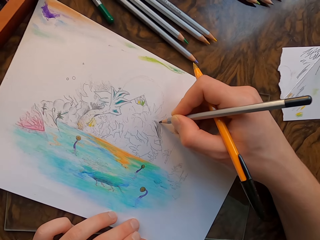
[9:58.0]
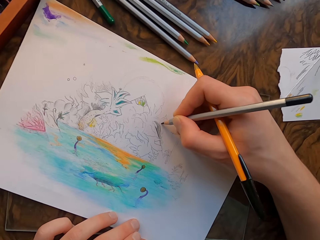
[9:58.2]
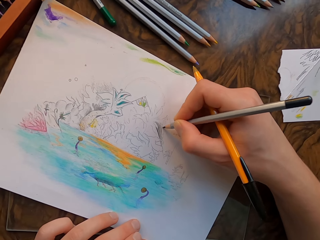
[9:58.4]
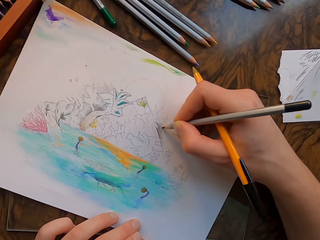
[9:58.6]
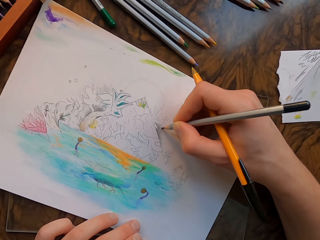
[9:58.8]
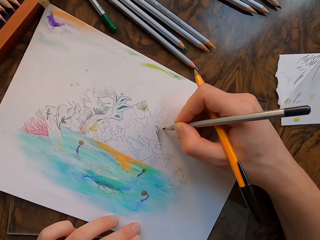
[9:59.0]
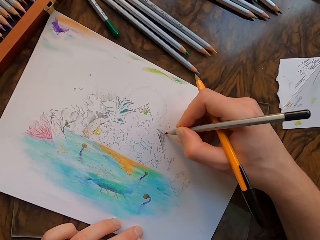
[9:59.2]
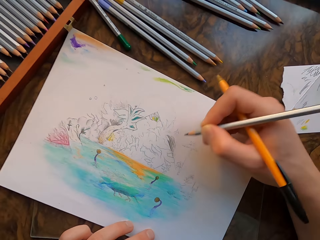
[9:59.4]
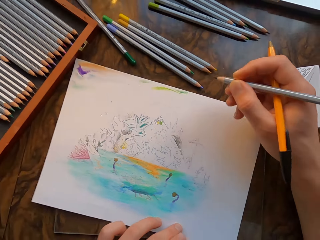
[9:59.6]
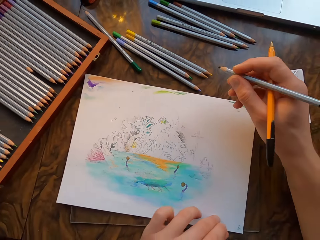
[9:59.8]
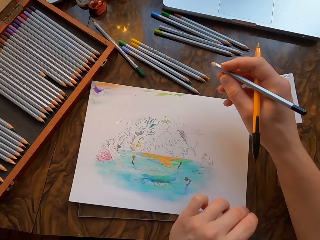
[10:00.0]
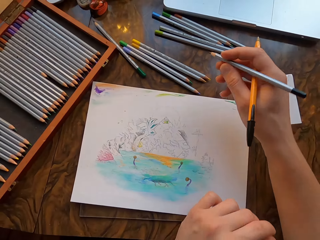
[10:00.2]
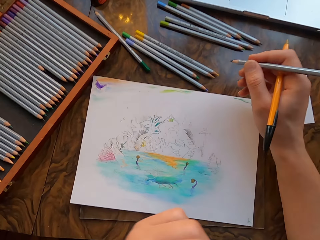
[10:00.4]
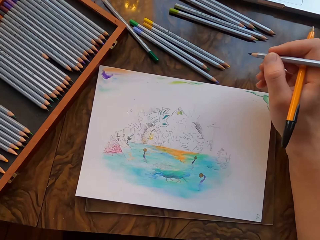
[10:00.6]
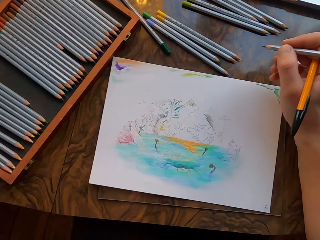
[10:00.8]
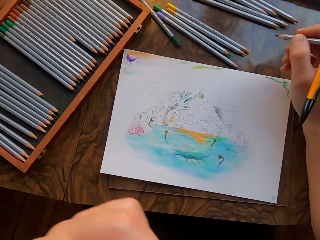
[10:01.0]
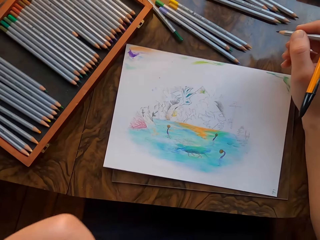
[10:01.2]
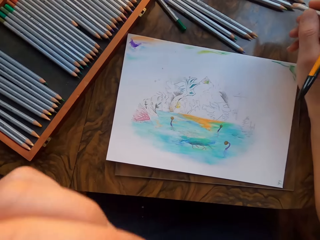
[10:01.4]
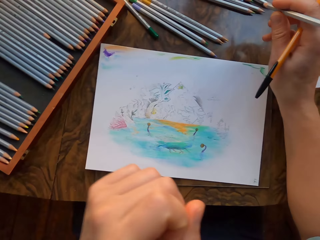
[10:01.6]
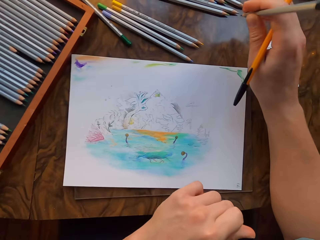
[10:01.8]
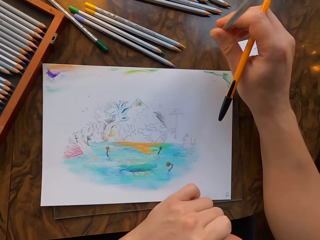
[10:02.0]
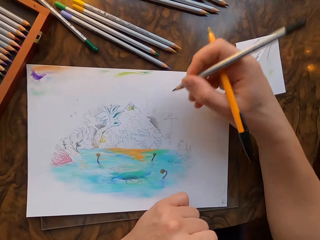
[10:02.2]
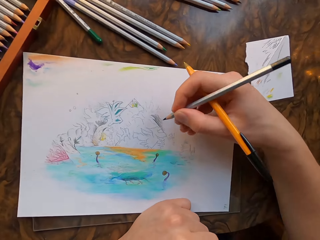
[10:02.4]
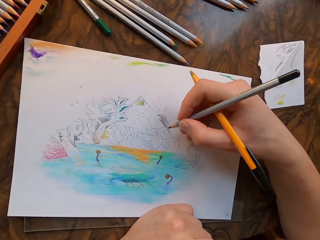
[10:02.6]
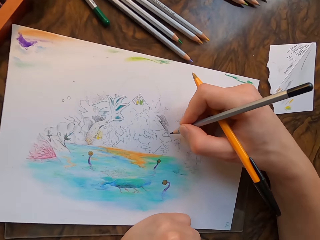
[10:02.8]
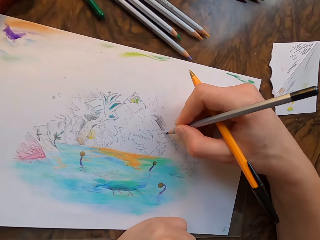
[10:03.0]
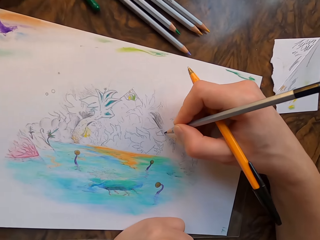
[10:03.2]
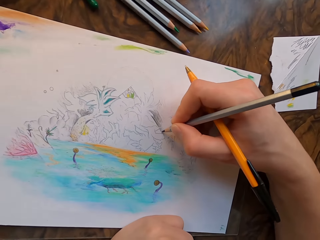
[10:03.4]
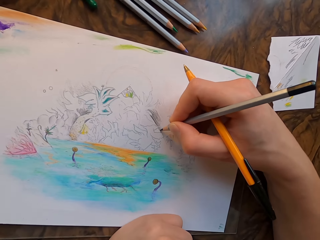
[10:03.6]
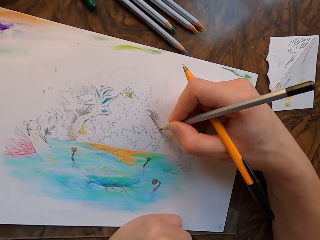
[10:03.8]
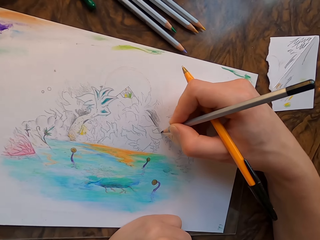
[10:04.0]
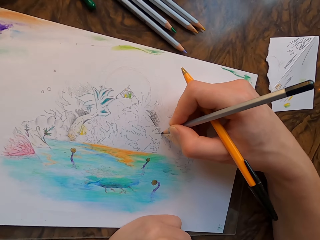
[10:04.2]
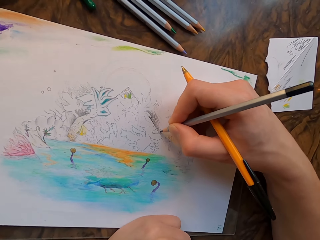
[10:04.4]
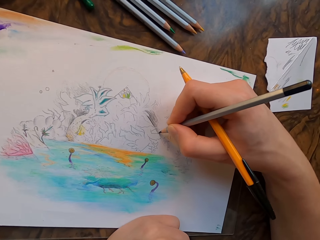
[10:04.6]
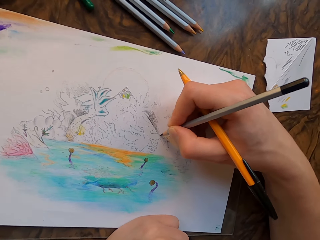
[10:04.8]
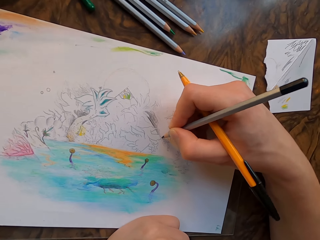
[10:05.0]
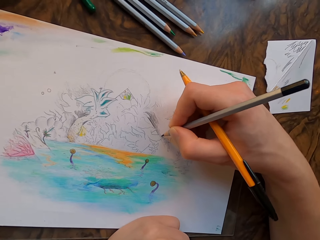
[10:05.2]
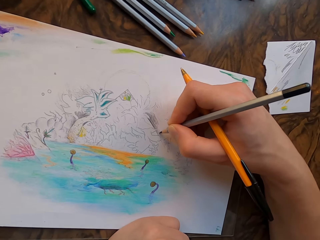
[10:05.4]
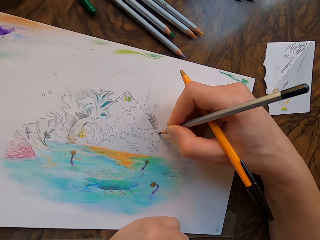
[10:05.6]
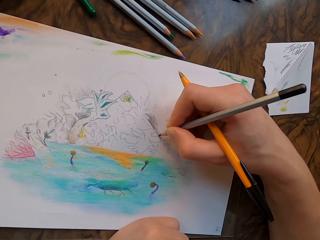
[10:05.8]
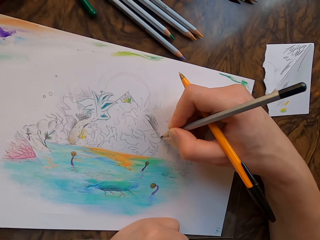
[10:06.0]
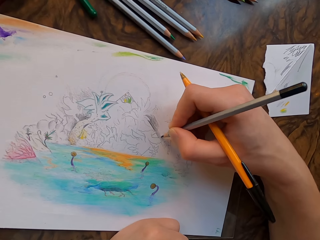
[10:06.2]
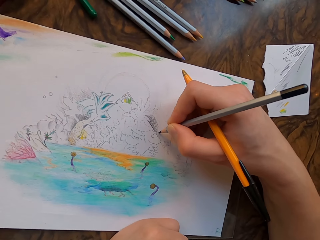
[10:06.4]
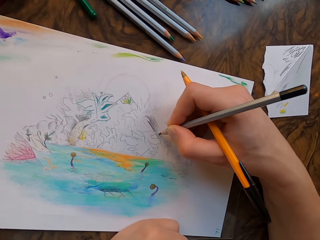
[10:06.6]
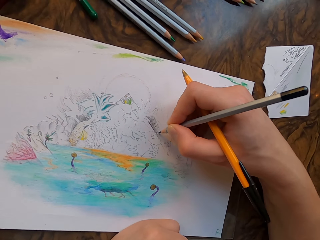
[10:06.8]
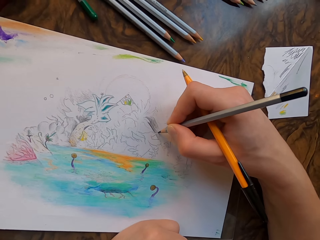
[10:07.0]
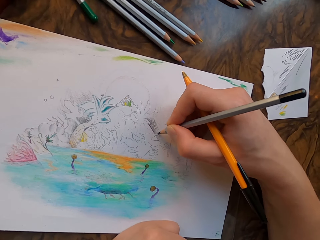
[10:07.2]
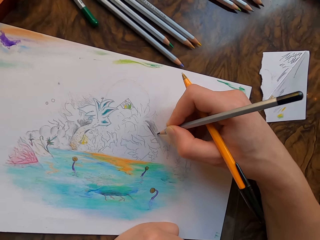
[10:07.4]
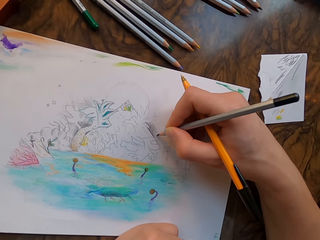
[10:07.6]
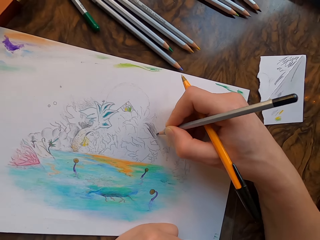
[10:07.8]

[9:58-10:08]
The camera wearer moves the paper with his hand. He moves his left hand up. He holds the paper with his left hand and draws on the paper with the pencil.

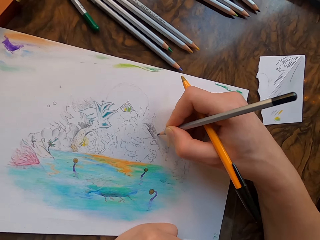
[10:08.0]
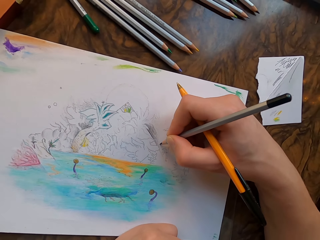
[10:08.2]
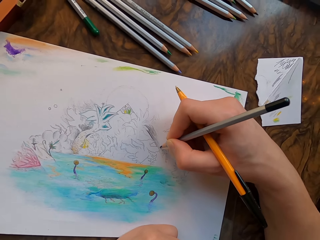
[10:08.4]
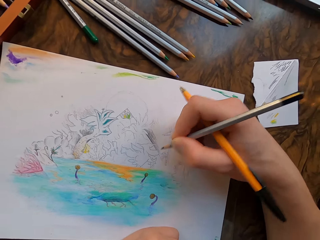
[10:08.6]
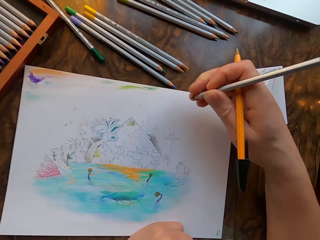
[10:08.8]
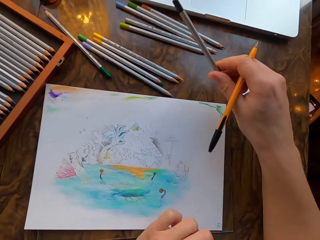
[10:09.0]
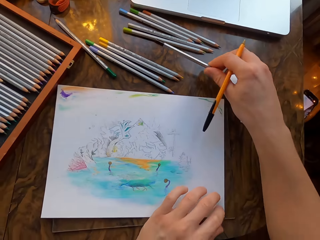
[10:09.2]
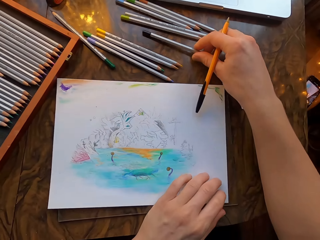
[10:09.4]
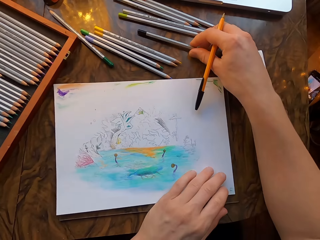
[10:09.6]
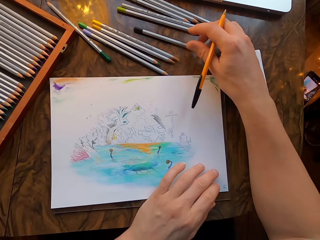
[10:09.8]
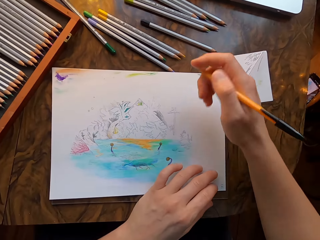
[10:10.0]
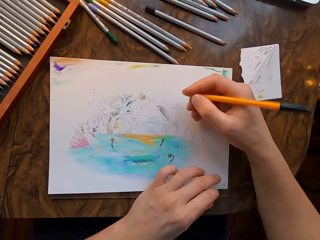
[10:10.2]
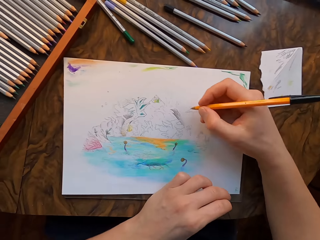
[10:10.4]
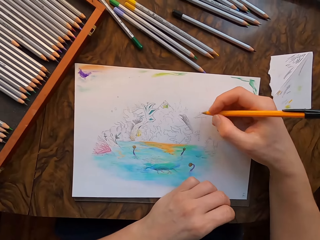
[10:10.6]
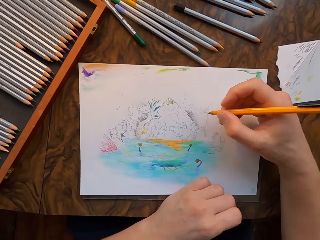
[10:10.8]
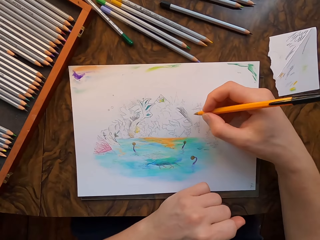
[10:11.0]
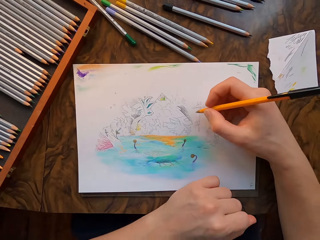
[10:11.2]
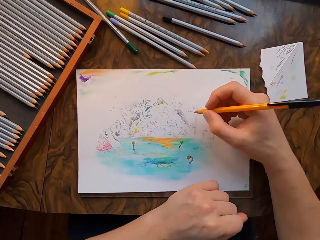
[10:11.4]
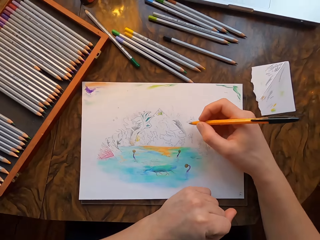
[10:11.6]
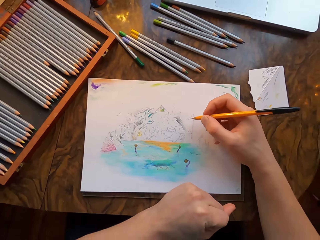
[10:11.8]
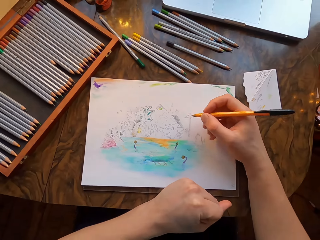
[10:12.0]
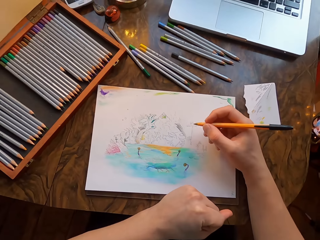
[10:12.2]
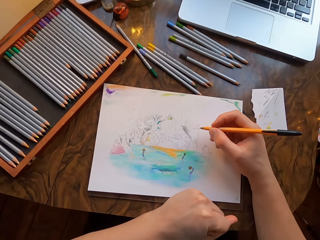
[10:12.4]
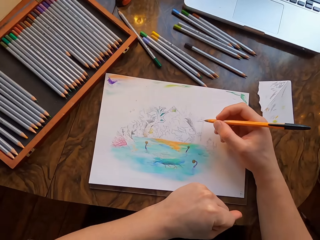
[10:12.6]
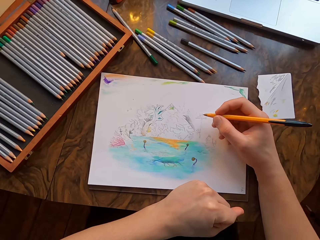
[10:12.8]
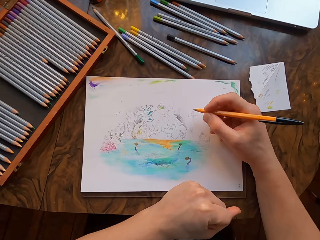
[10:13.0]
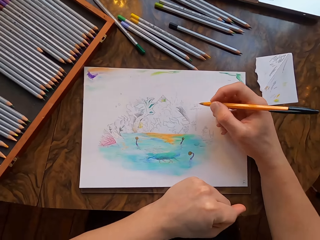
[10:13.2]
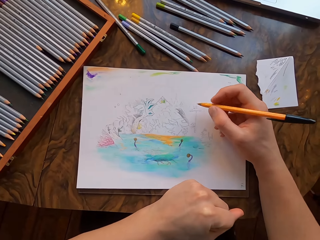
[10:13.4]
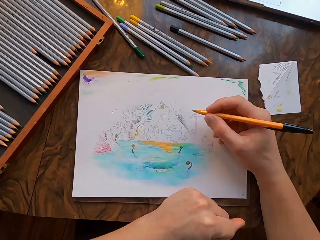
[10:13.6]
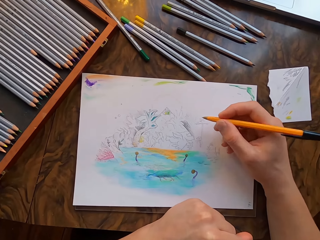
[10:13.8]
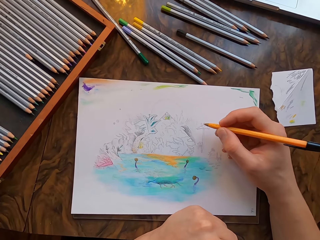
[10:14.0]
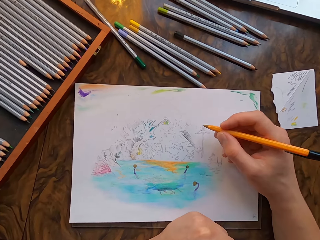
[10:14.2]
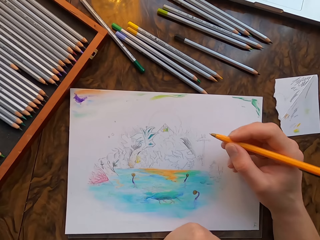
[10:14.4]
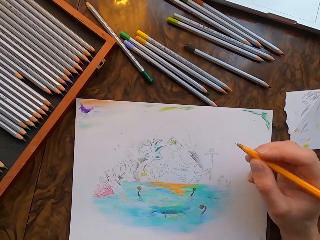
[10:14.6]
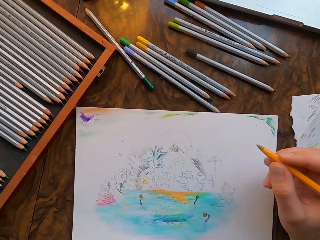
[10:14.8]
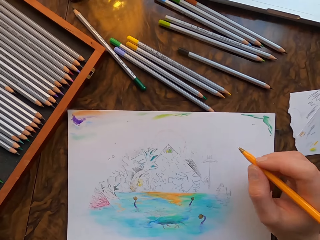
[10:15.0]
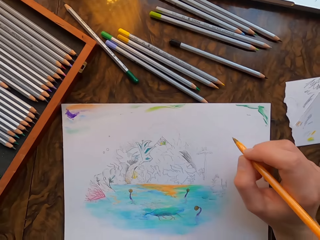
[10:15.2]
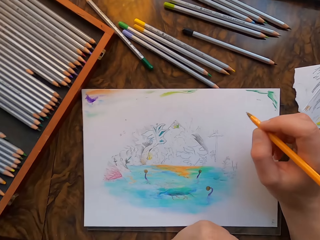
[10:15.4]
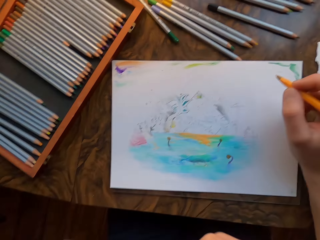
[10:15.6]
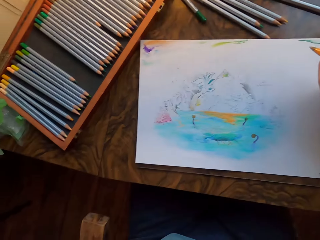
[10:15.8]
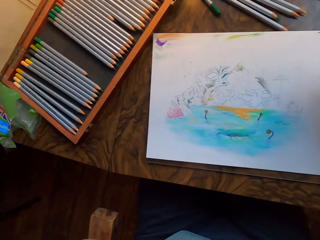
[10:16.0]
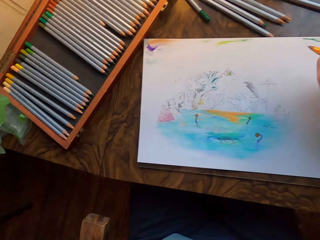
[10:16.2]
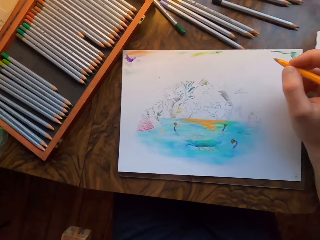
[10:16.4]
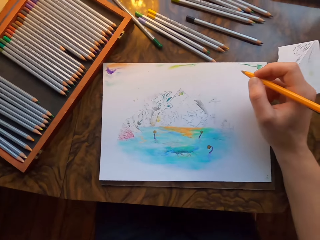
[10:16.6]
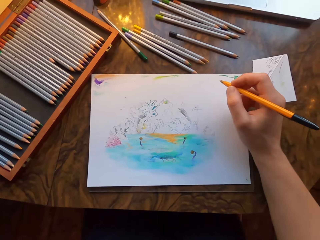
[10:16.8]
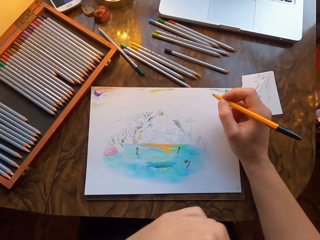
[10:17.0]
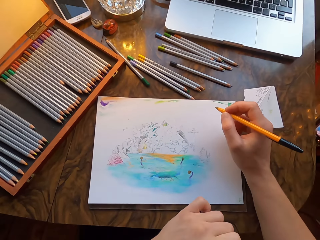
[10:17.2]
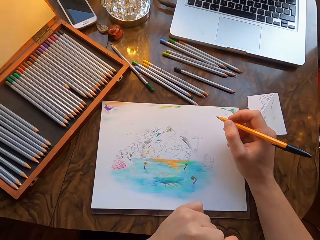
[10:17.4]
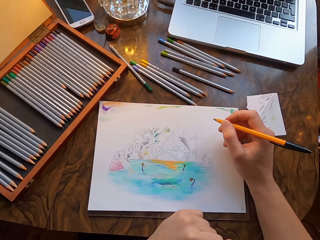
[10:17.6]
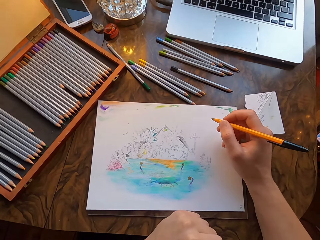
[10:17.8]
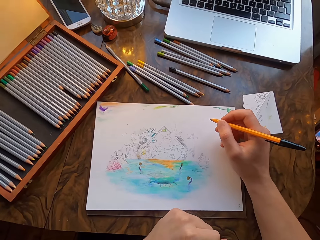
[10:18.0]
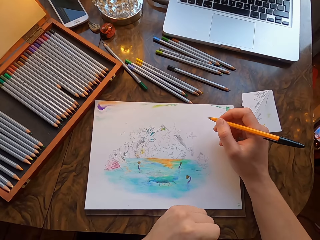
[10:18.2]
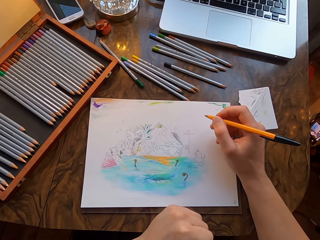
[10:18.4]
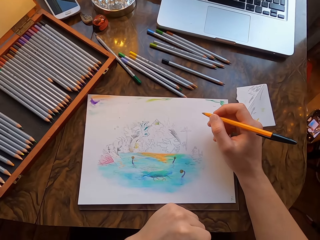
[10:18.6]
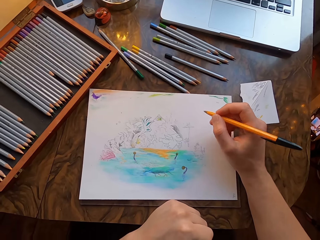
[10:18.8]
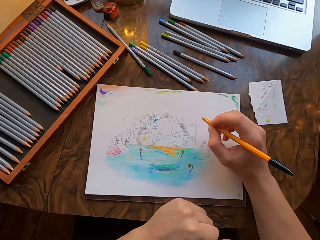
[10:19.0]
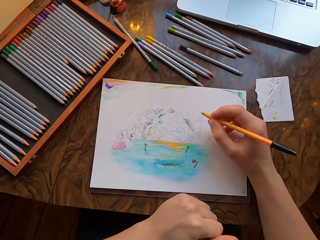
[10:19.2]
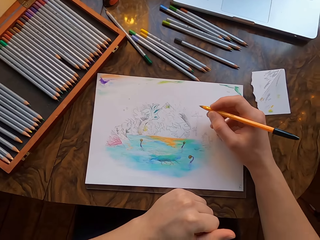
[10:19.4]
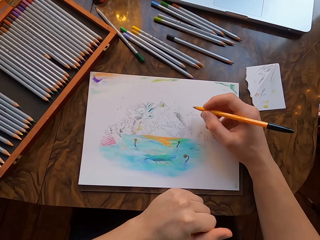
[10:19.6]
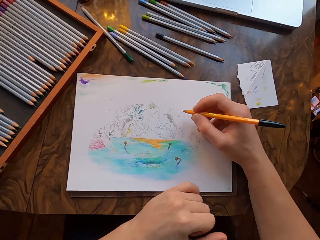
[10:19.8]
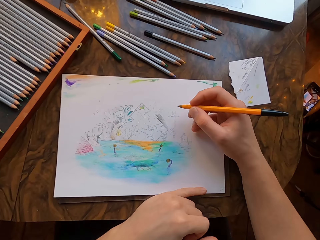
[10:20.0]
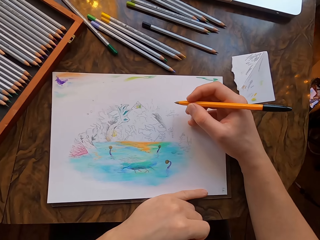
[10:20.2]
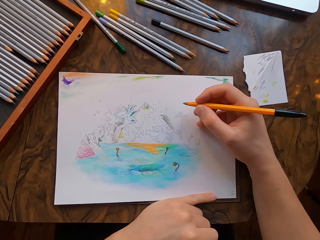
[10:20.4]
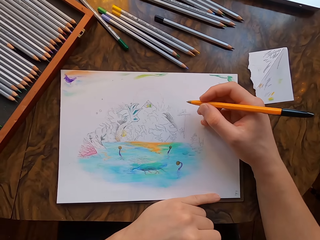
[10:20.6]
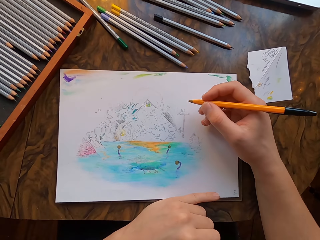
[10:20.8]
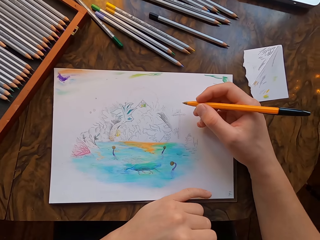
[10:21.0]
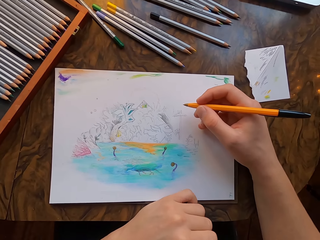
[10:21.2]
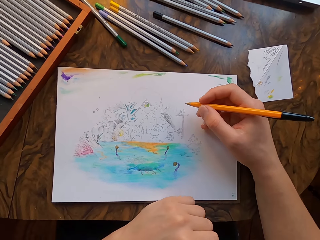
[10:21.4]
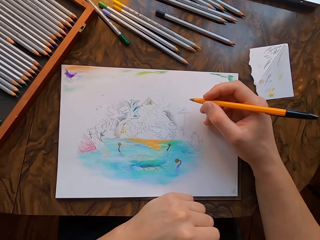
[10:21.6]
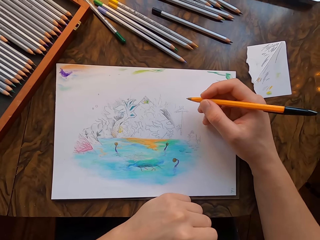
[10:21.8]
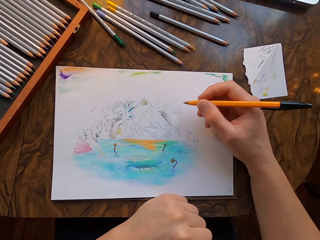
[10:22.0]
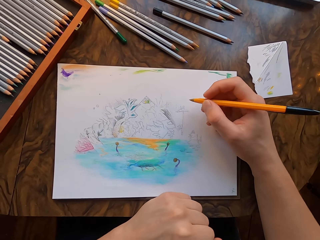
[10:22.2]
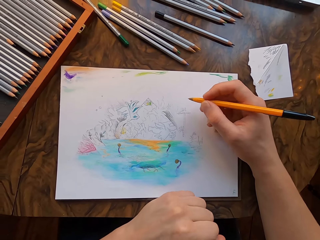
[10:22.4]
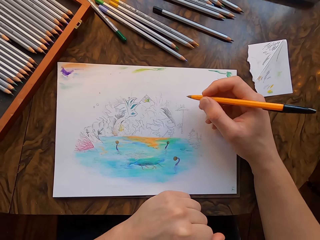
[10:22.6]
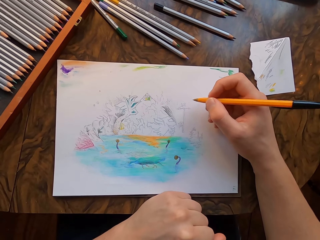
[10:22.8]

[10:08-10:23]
The camera wearer puts the drawing pencil on the table. He moves his right hand. He moves his left hand. He places his hand on the table. He holds the paper with his little finger. He folds his little finger. He moves the pen in his hand.
